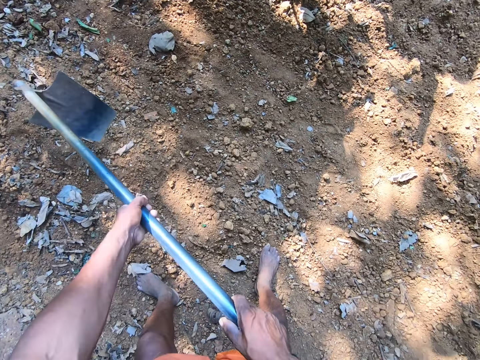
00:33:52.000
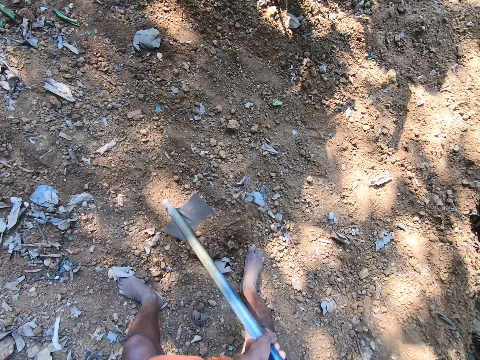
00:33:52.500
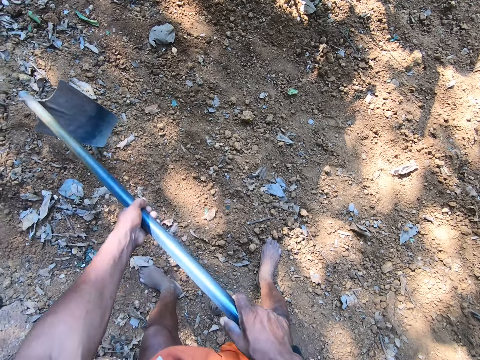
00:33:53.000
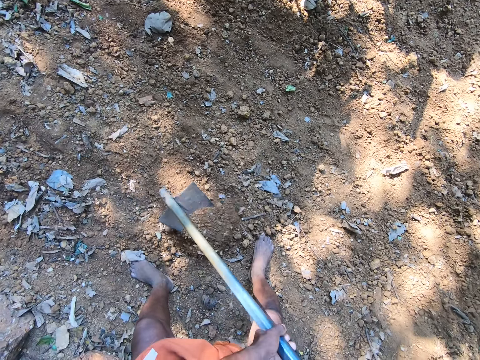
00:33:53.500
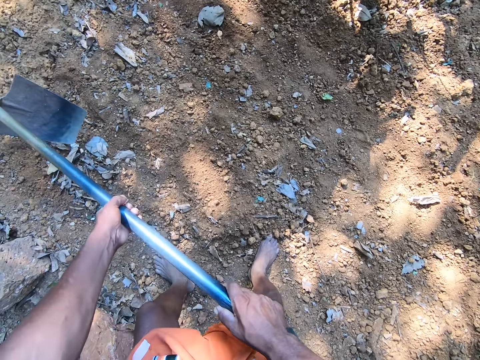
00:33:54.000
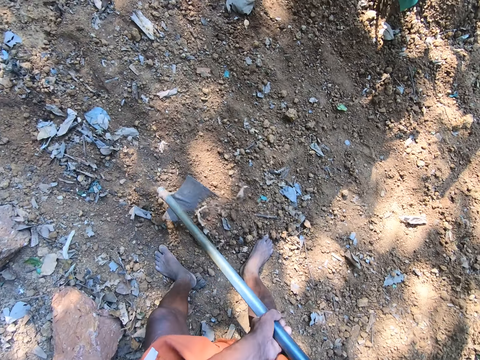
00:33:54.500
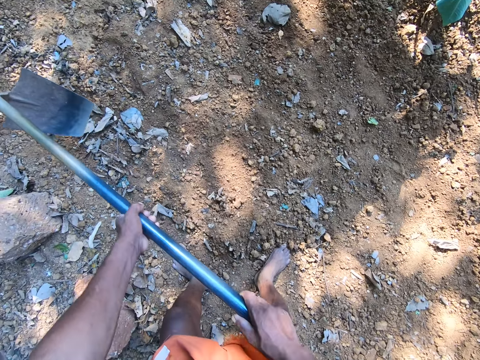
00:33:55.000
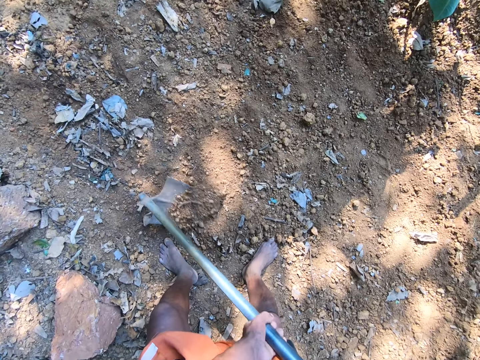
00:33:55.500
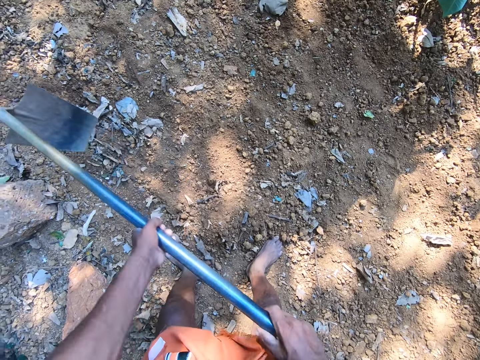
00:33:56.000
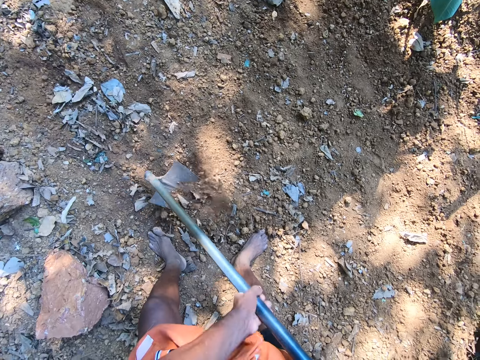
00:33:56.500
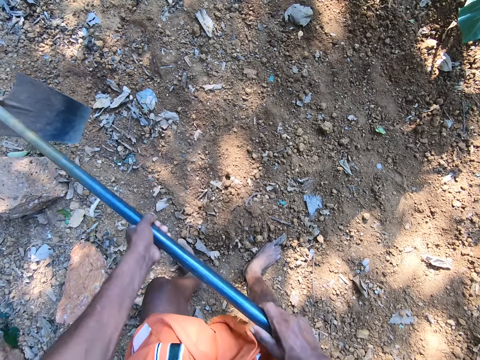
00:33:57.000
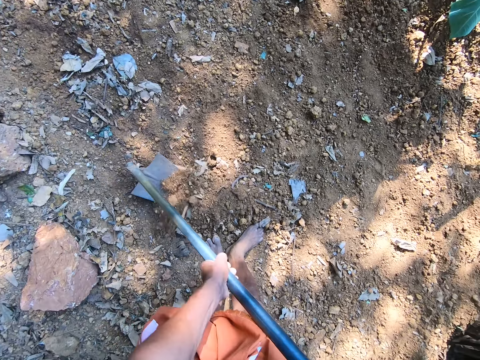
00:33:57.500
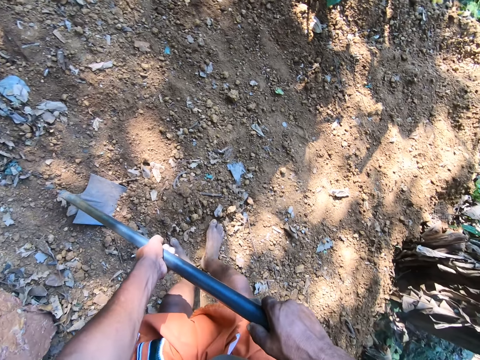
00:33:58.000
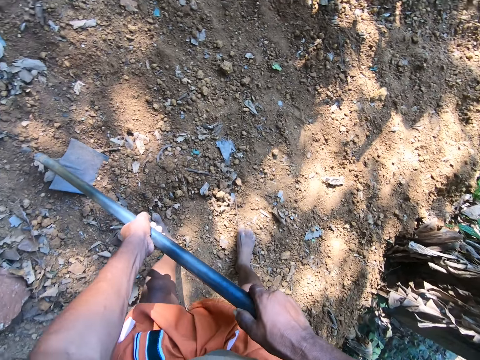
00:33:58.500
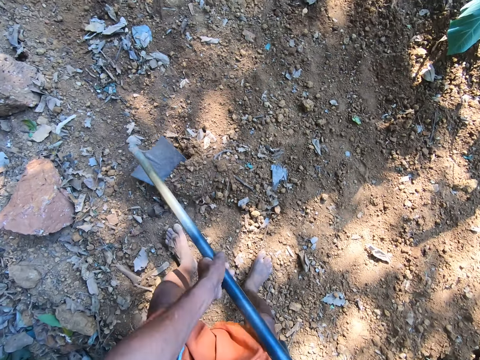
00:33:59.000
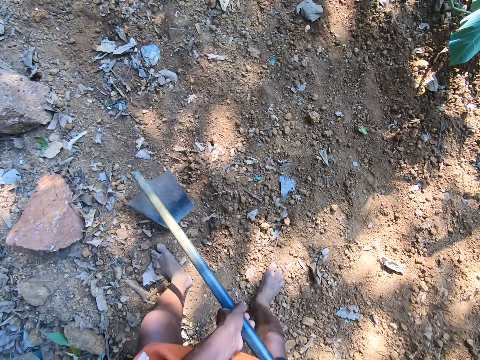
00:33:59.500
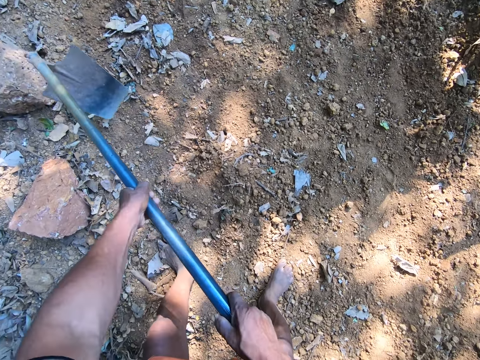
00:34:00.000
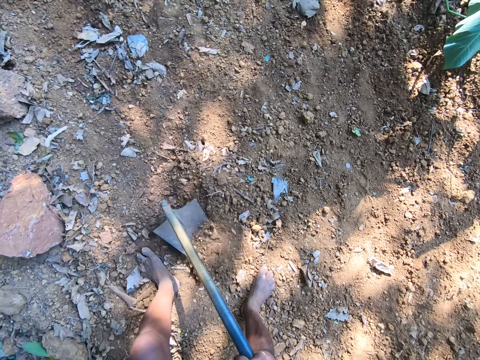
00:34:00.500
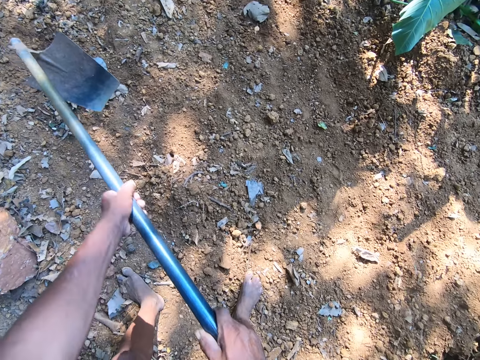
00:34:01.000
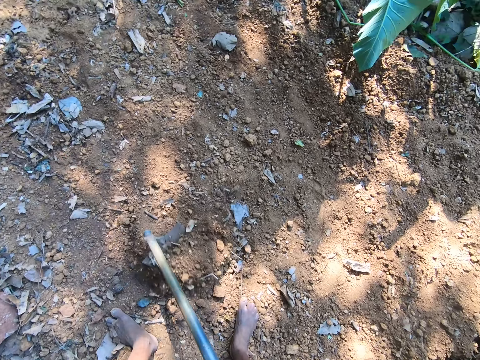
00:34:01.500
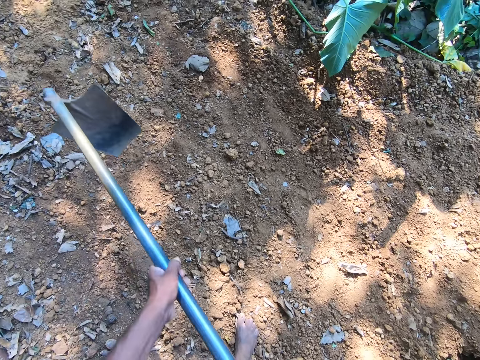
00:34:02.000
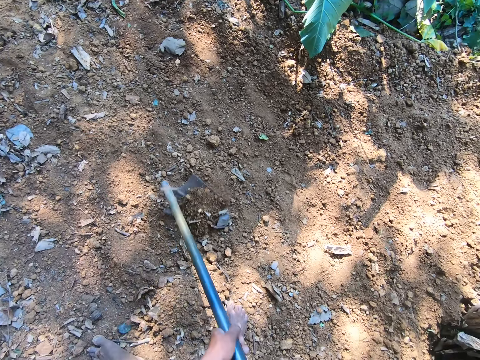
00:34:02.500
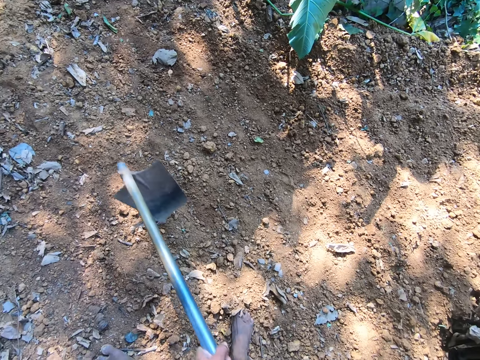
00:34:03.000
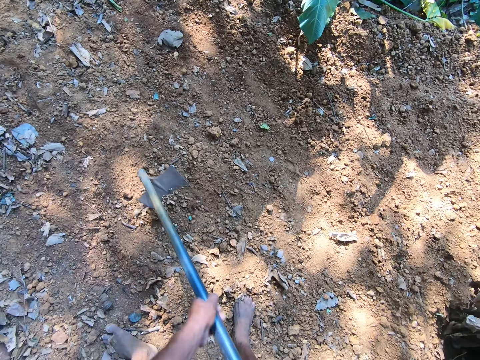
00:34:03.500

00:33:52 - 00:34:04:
The camera wearer makes a step and digs. They converse with a man.

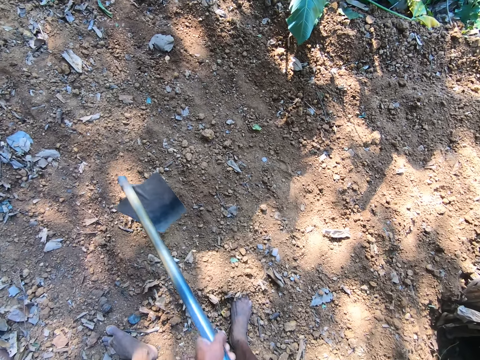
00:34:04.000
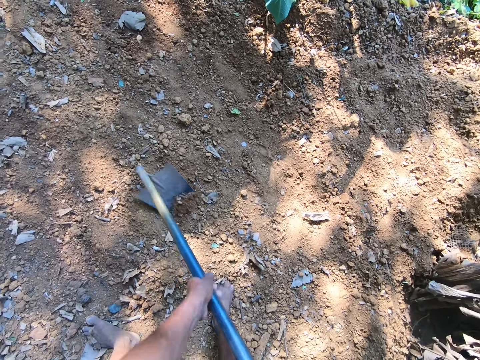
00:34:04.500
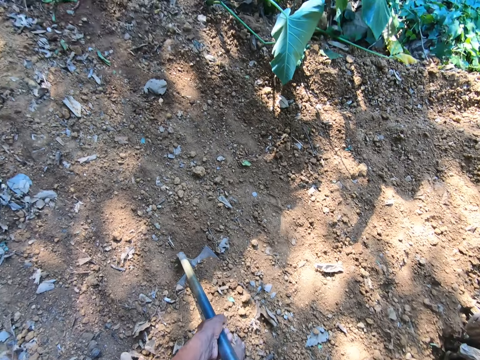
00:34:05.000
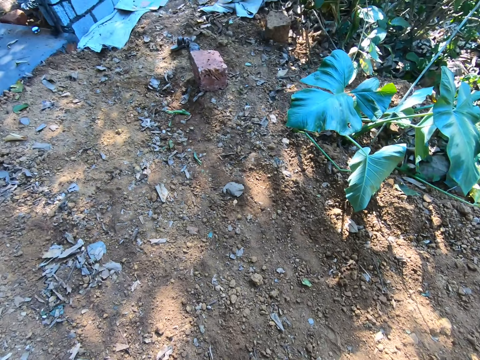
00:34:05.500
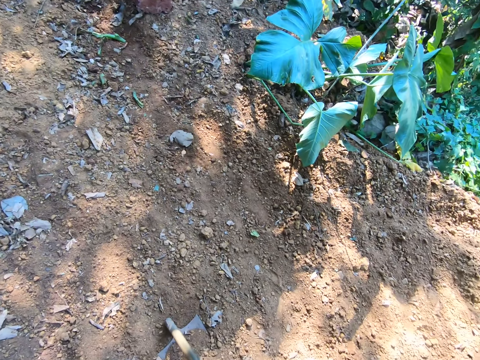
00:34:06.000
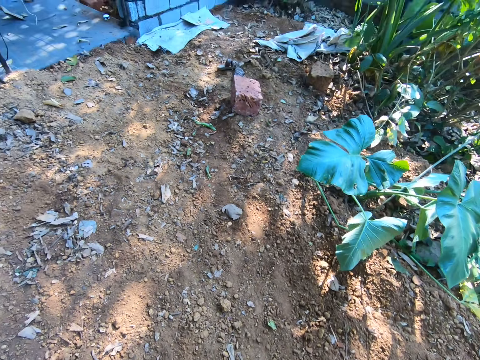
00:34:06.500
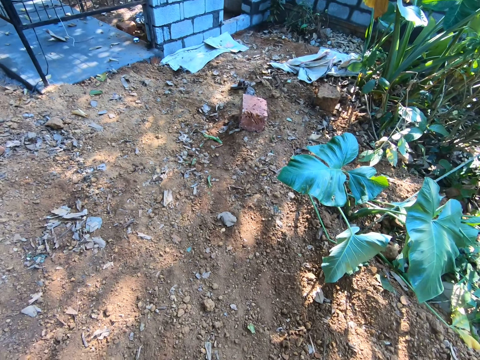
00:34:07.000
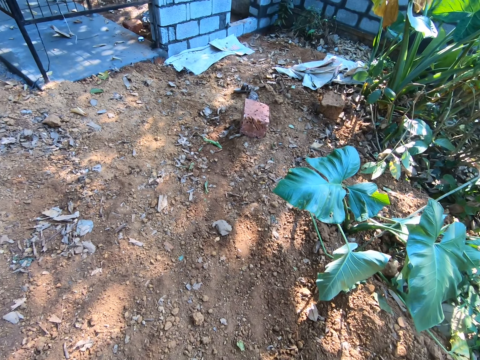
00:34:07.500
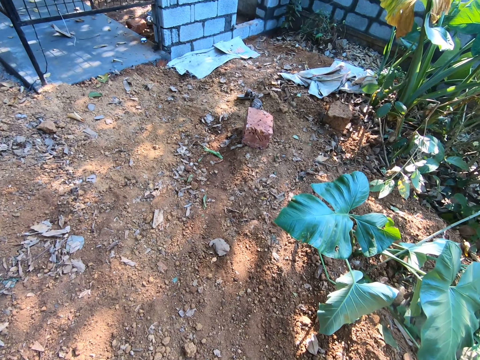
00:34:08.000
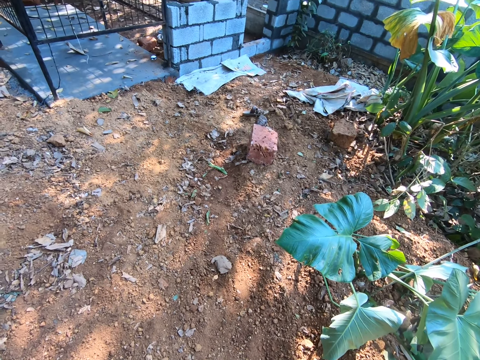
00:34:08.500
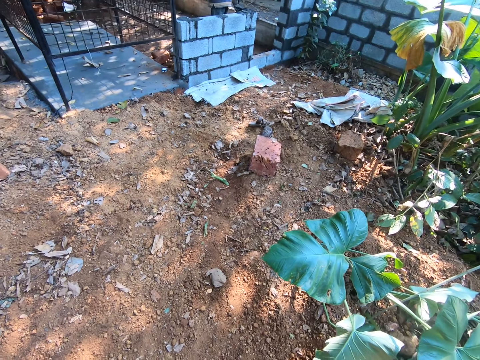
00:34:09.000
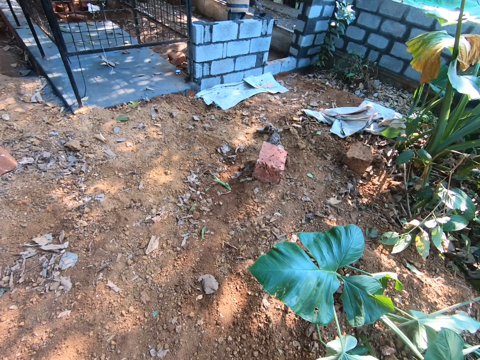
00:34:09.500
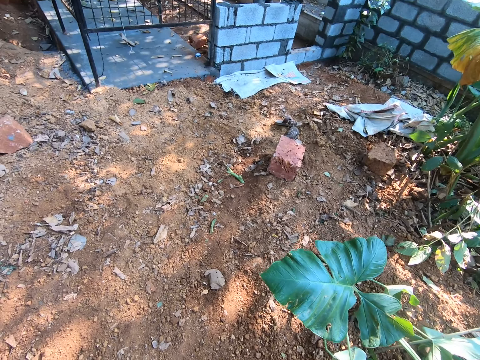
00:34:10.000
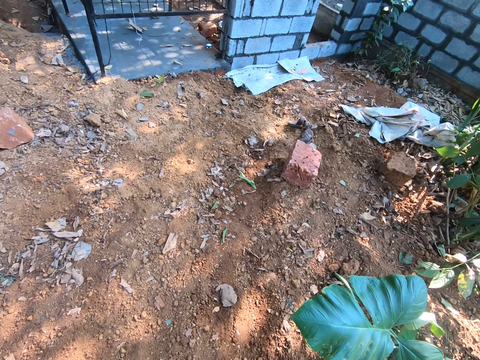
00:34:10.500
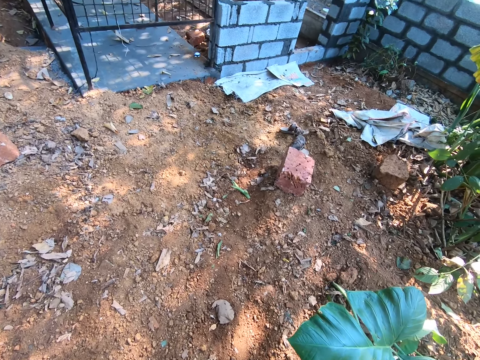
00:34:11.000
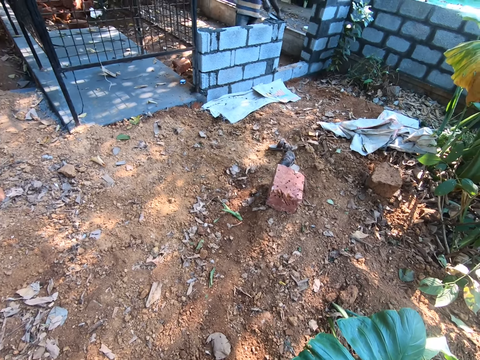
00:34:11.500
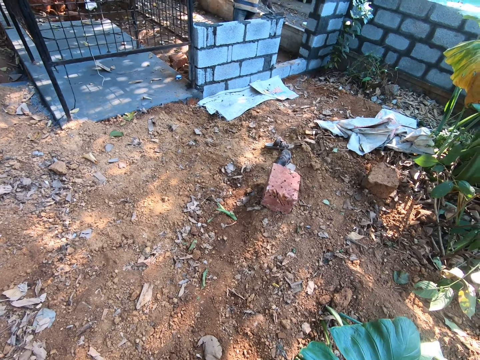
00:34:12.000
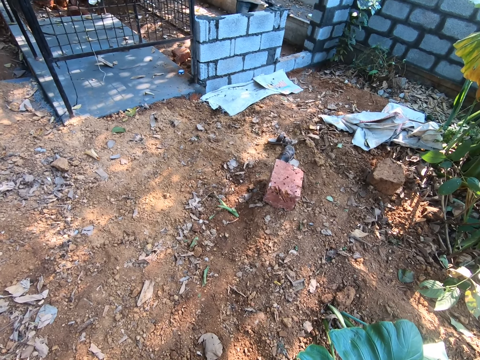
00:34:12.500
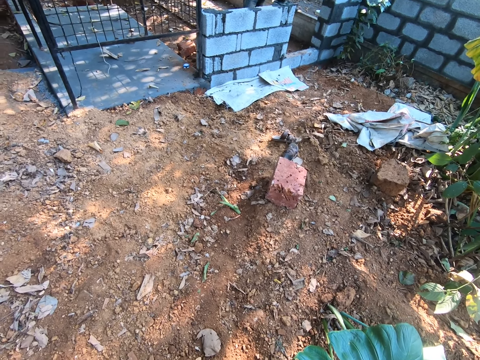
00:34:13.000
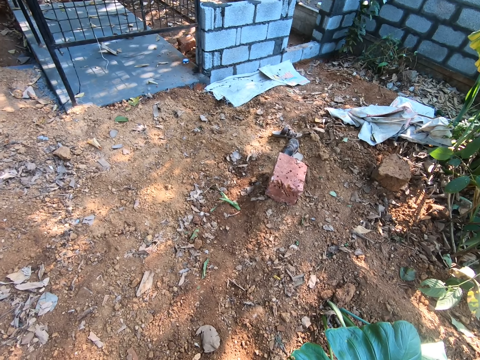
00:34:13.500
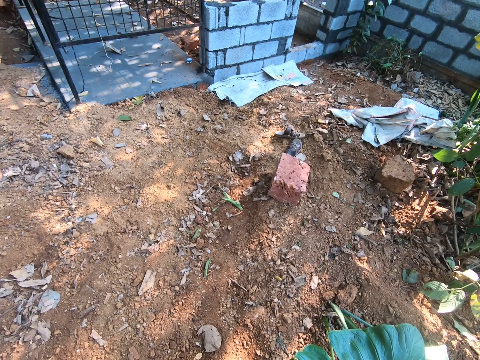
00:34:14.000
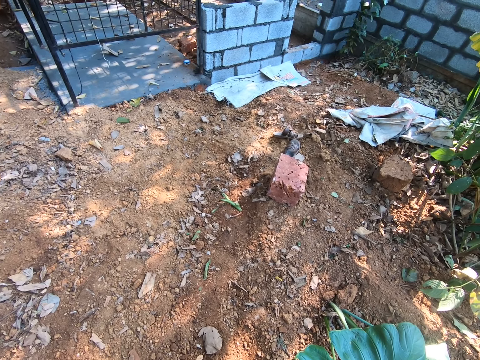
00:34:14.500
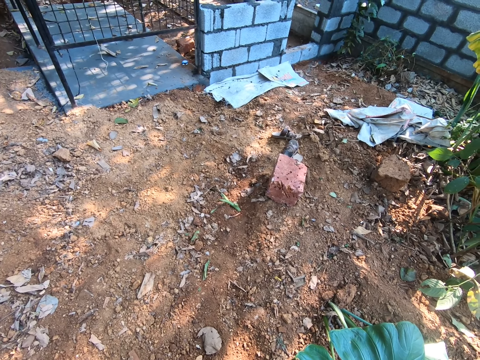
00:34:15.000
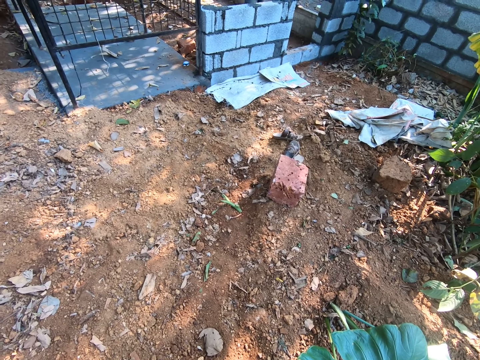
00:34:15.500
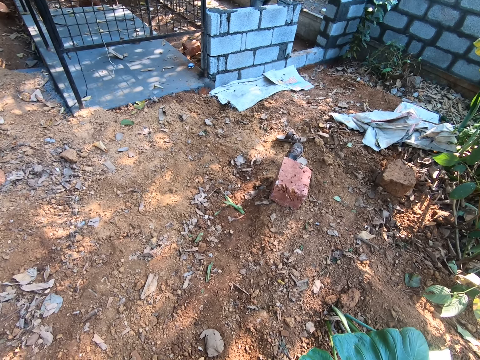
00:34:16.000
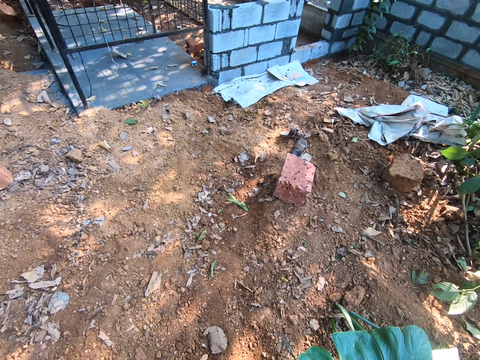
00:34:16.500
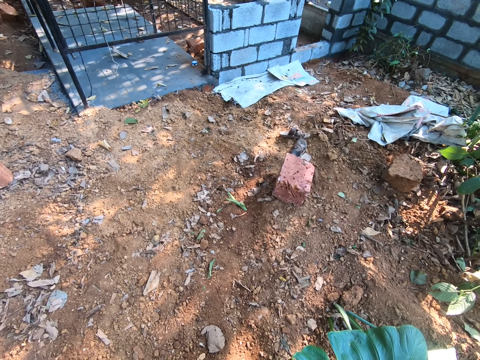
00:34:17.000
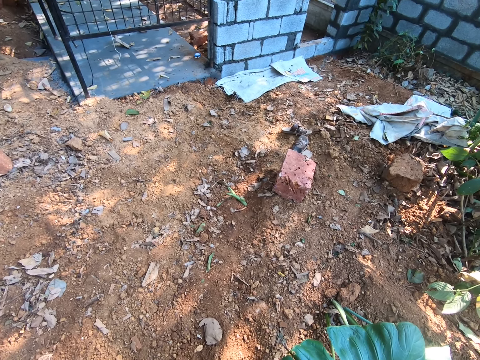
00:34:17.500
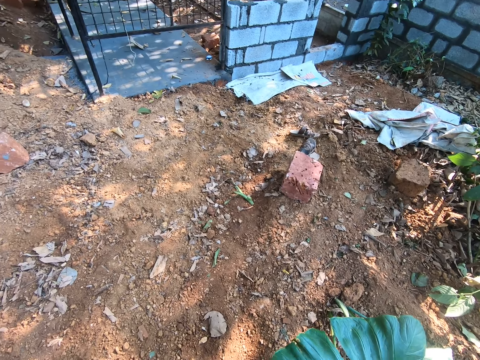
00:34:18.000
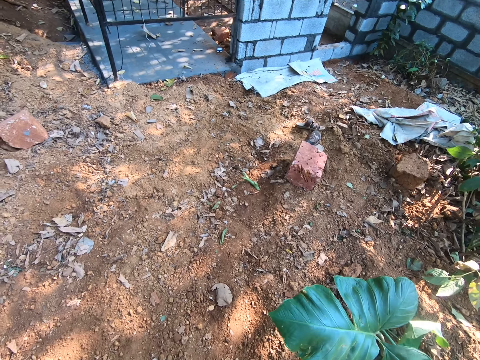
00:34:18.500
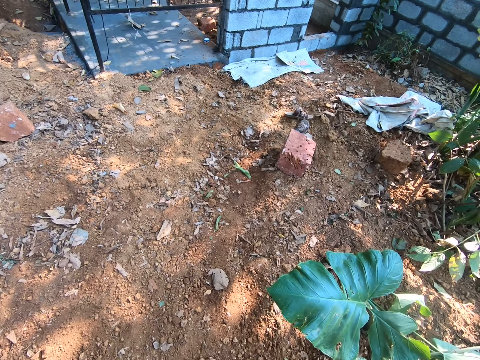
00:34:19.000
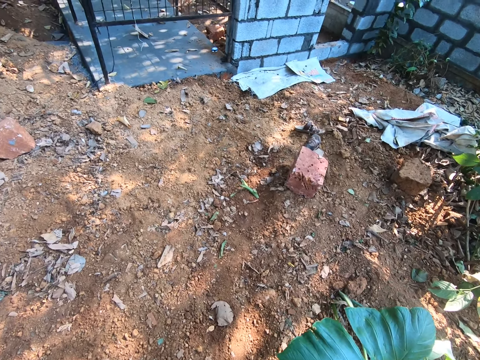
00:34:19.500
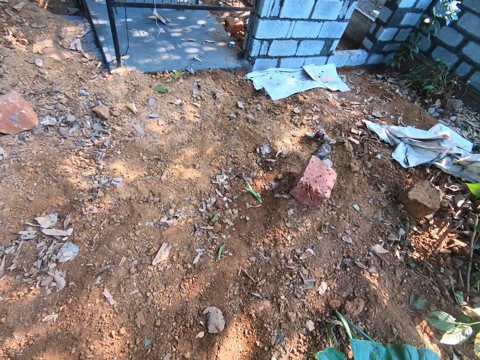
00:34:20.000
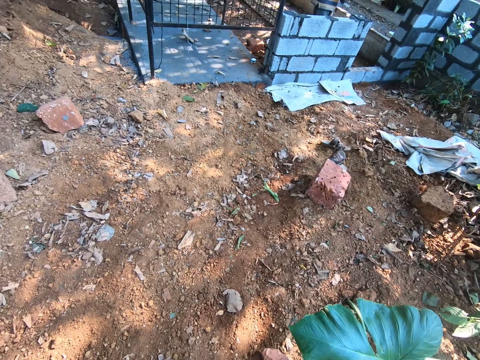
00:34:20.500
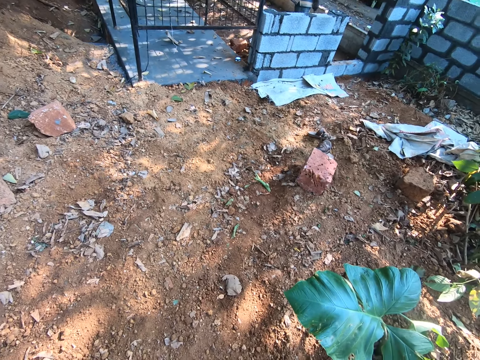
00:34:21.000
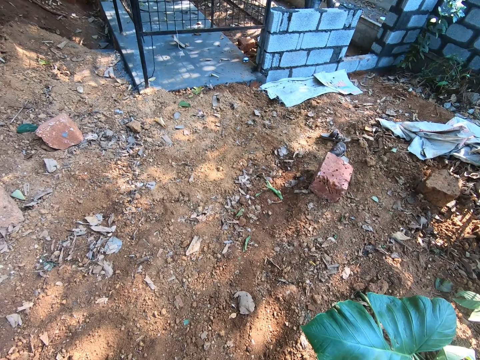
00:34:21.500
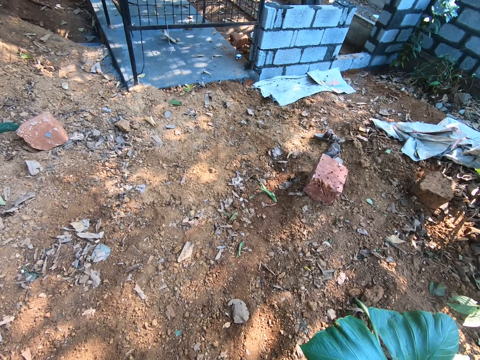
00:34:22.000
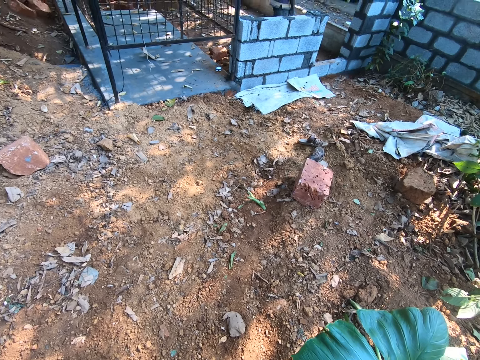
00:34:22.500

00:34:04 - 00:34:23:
The camera wearer holds the hoe on the ground in both hands. They stop digging. A man puts the cement on the brick wall with the trowel with his right hand. The camera wearer builds.
